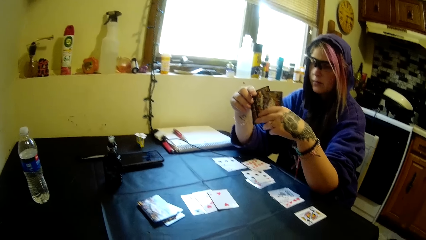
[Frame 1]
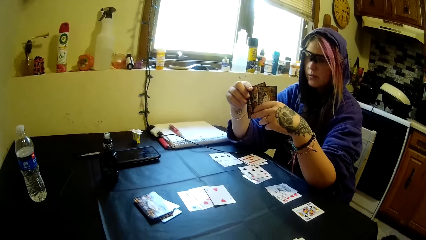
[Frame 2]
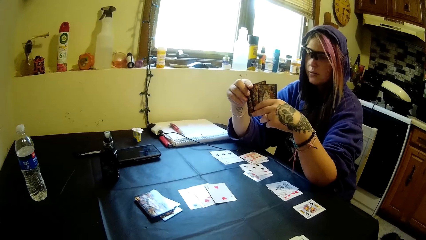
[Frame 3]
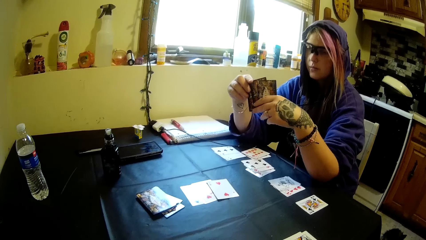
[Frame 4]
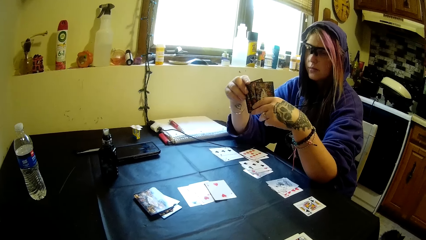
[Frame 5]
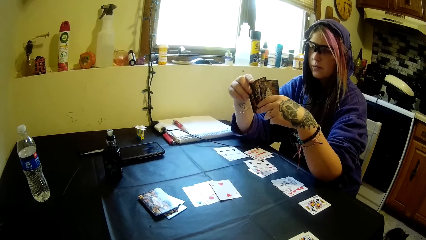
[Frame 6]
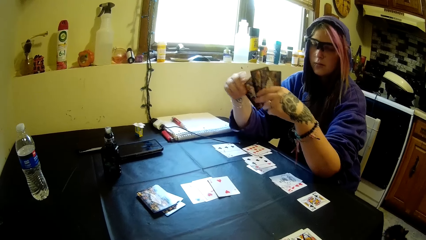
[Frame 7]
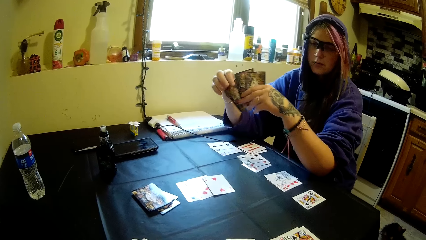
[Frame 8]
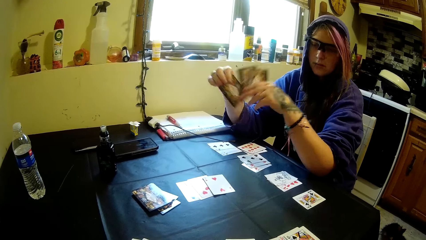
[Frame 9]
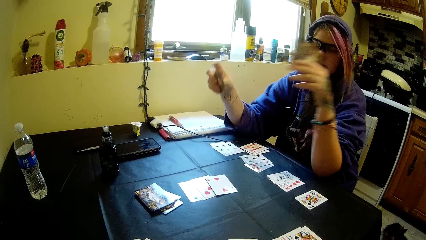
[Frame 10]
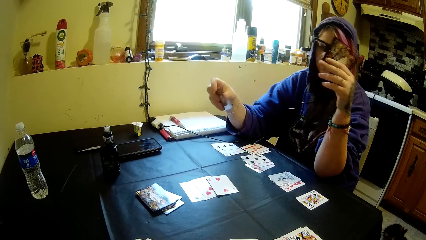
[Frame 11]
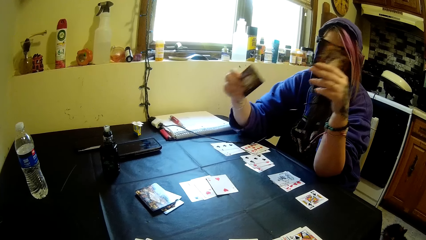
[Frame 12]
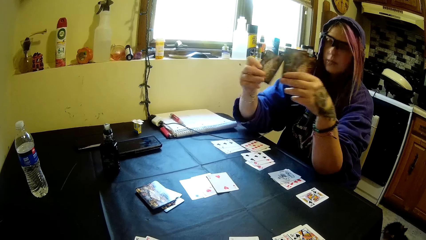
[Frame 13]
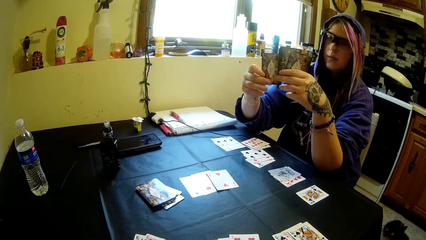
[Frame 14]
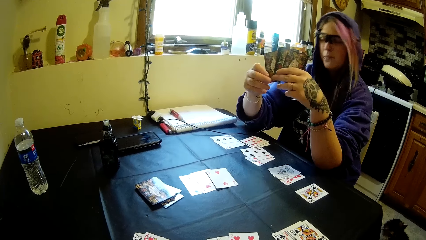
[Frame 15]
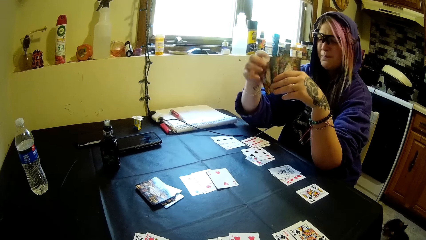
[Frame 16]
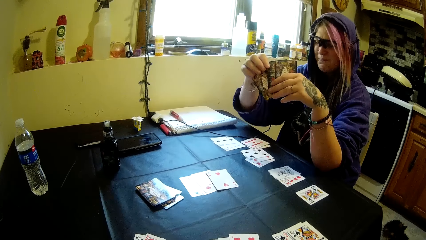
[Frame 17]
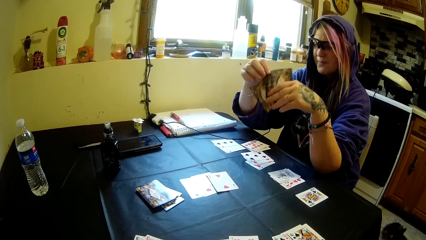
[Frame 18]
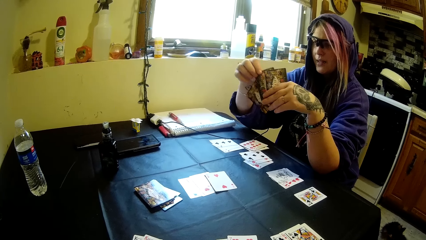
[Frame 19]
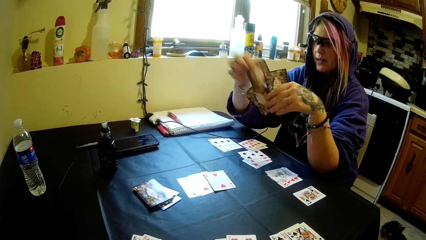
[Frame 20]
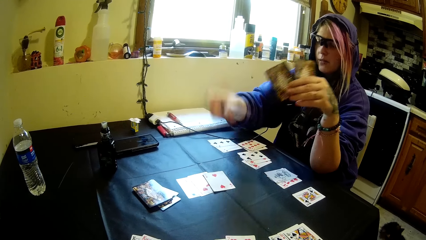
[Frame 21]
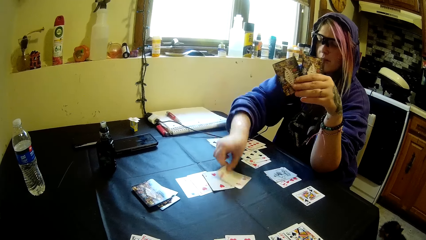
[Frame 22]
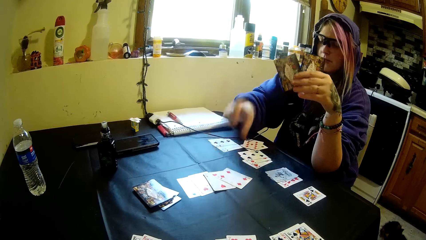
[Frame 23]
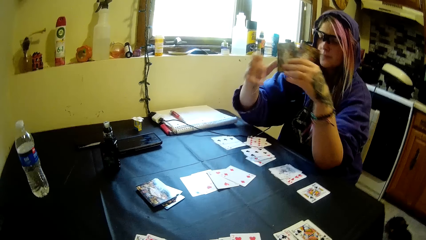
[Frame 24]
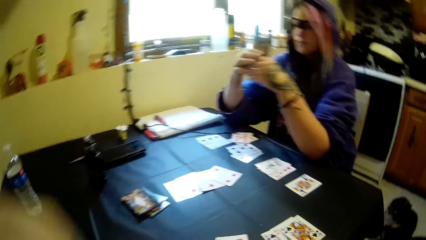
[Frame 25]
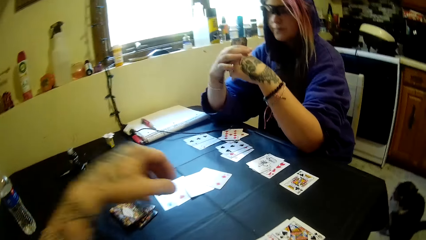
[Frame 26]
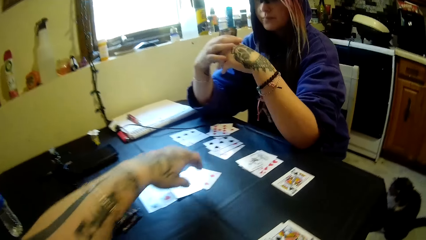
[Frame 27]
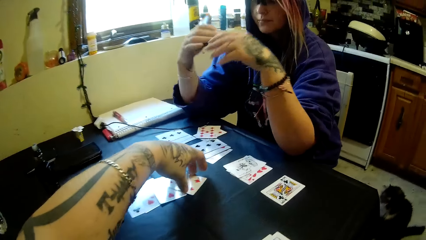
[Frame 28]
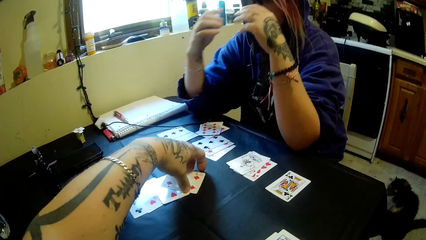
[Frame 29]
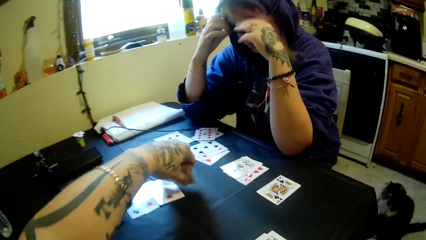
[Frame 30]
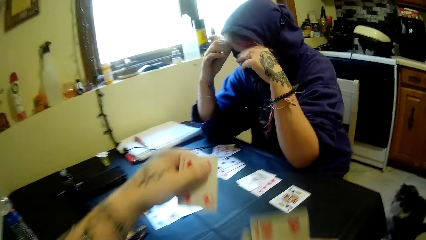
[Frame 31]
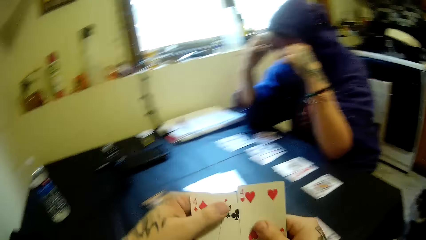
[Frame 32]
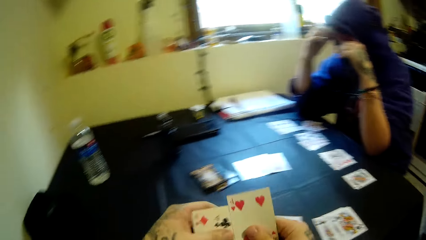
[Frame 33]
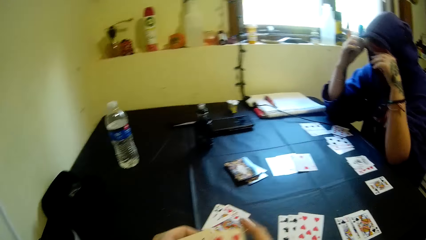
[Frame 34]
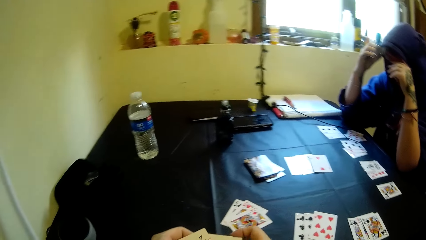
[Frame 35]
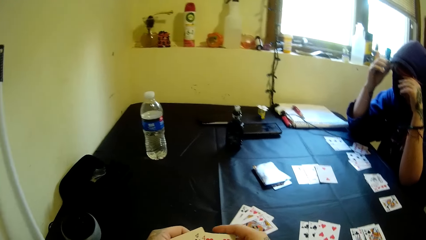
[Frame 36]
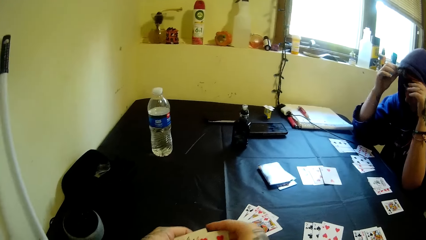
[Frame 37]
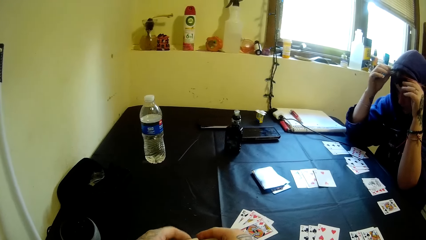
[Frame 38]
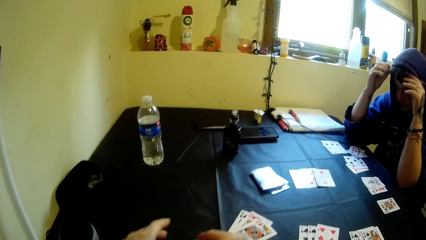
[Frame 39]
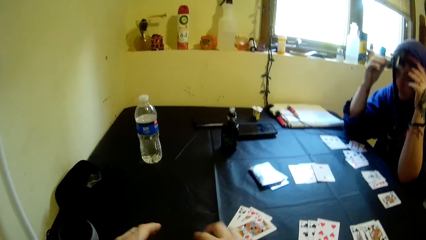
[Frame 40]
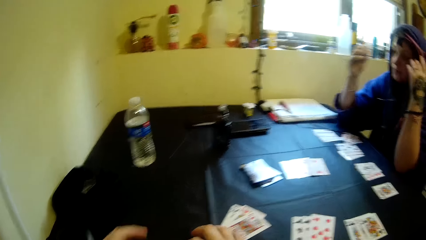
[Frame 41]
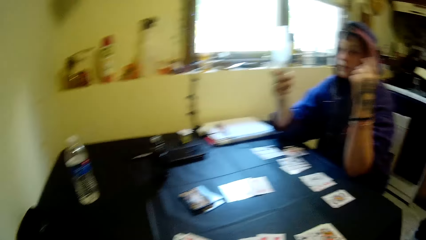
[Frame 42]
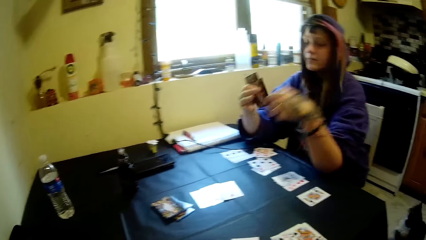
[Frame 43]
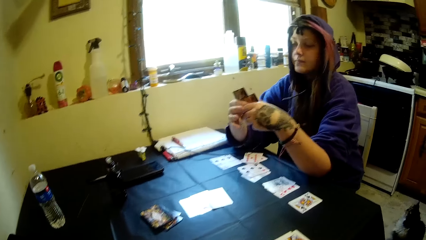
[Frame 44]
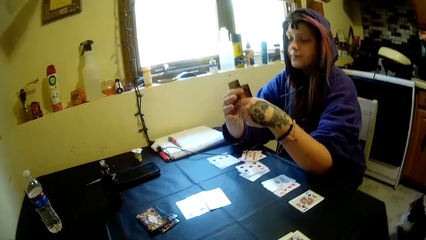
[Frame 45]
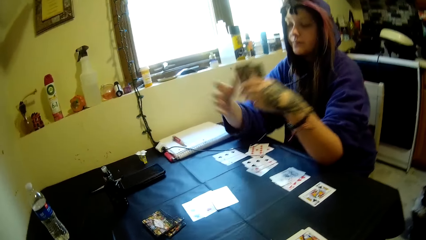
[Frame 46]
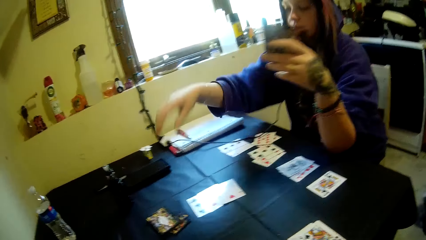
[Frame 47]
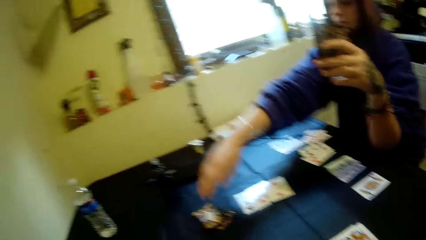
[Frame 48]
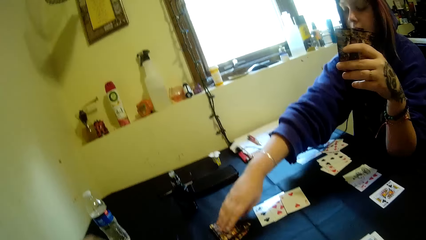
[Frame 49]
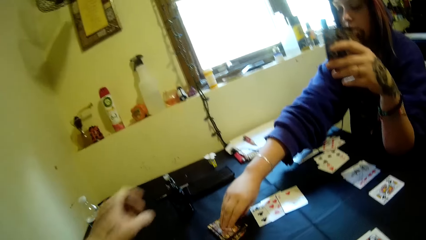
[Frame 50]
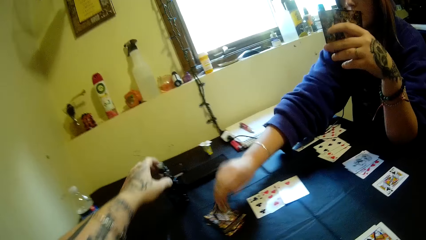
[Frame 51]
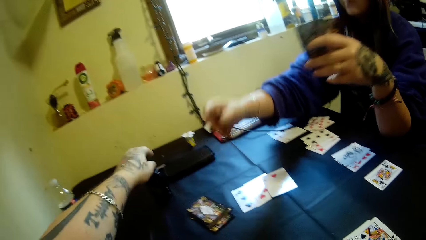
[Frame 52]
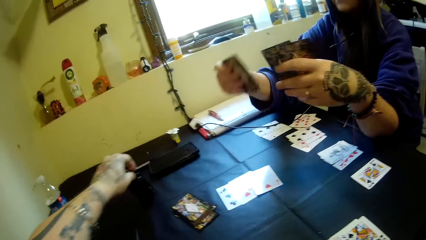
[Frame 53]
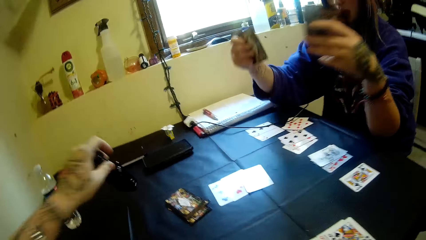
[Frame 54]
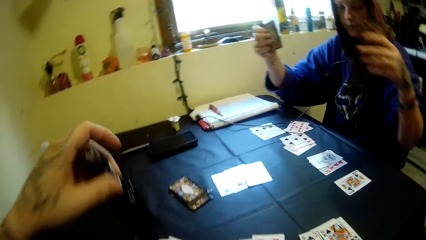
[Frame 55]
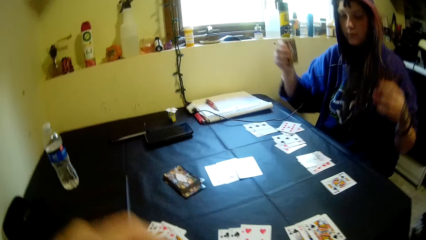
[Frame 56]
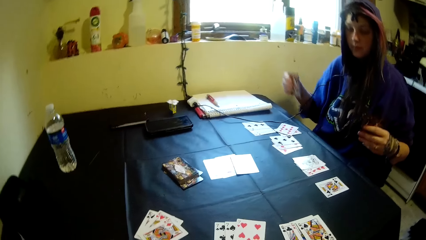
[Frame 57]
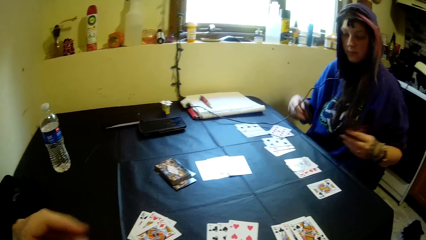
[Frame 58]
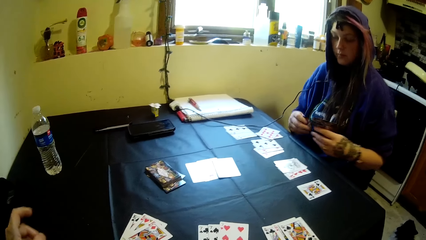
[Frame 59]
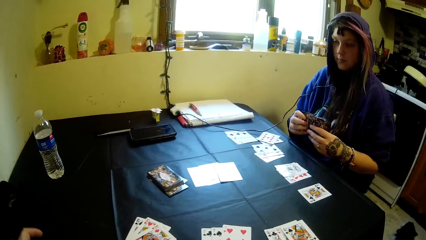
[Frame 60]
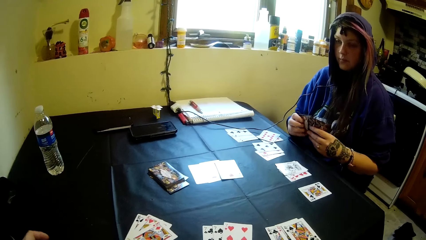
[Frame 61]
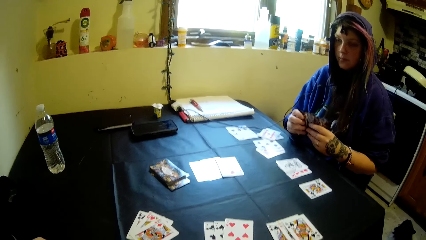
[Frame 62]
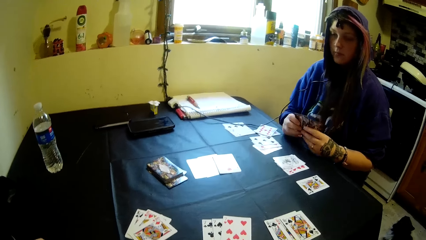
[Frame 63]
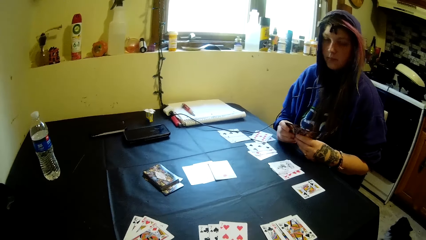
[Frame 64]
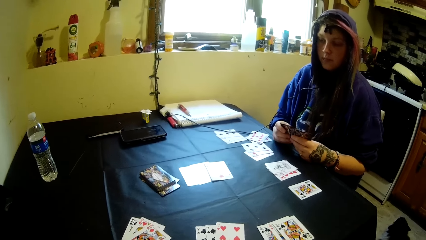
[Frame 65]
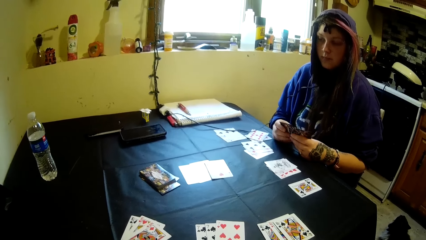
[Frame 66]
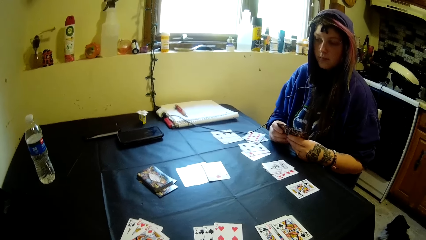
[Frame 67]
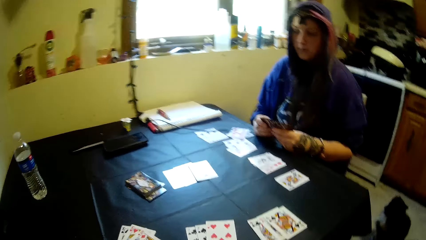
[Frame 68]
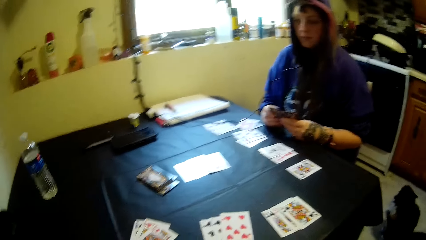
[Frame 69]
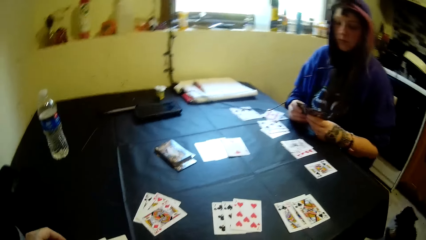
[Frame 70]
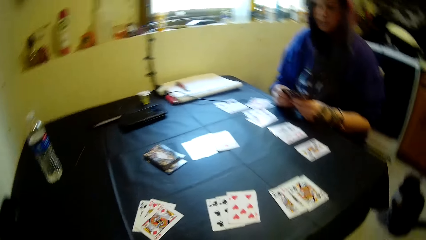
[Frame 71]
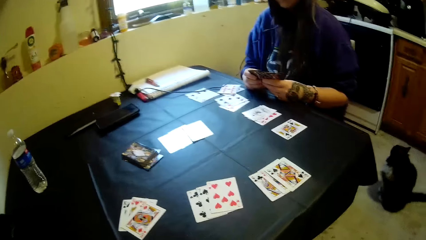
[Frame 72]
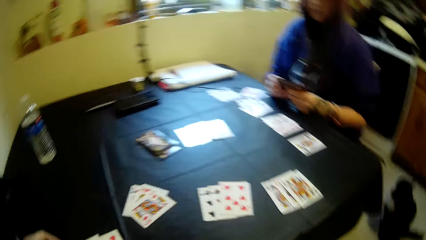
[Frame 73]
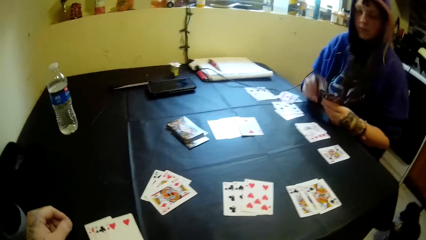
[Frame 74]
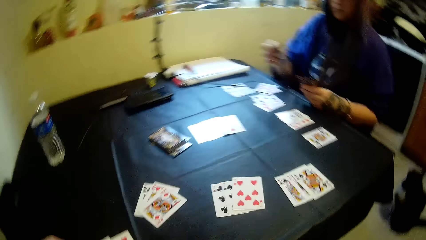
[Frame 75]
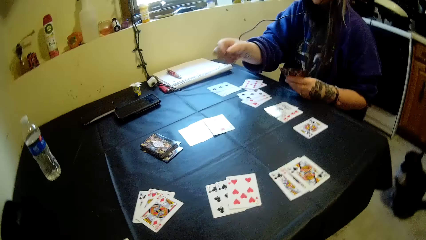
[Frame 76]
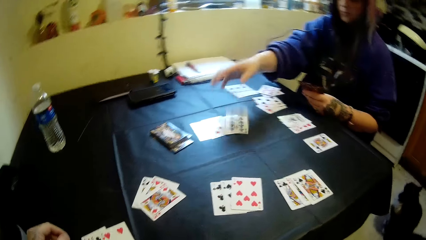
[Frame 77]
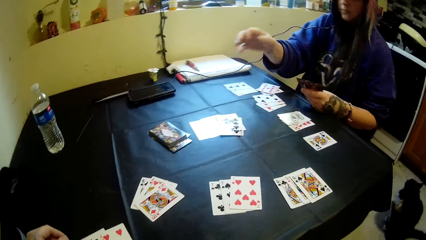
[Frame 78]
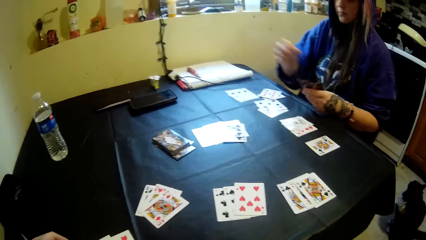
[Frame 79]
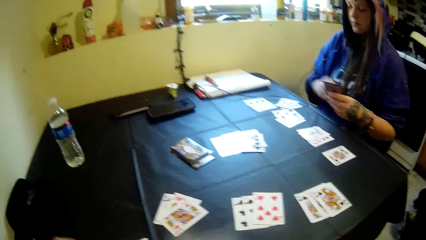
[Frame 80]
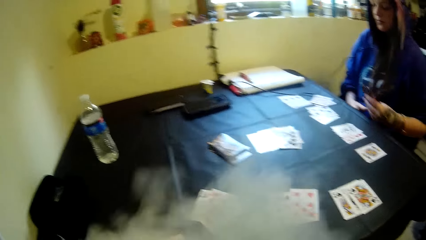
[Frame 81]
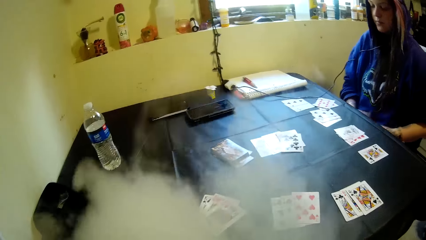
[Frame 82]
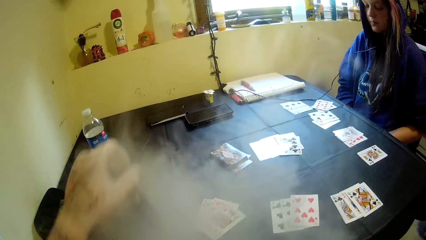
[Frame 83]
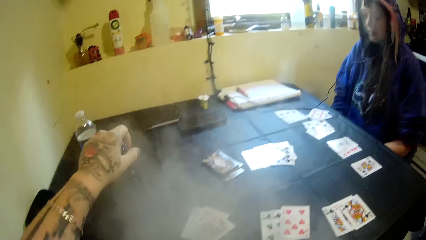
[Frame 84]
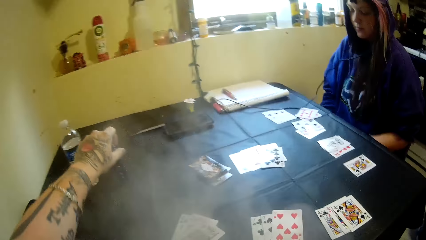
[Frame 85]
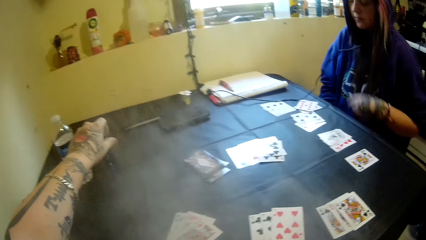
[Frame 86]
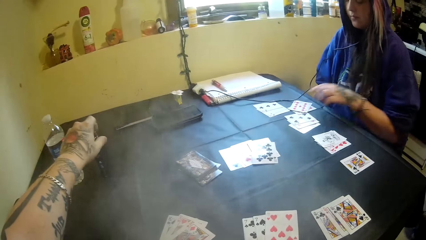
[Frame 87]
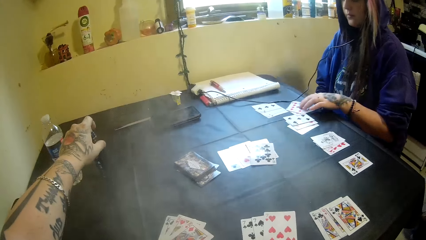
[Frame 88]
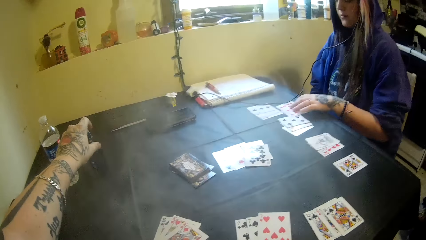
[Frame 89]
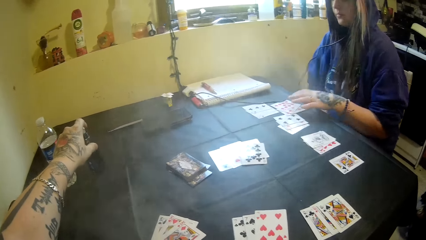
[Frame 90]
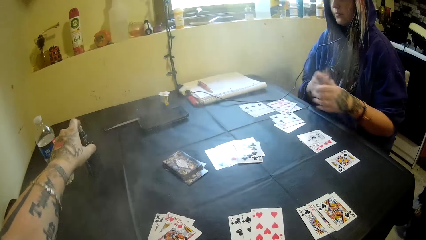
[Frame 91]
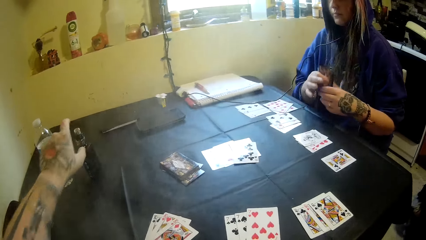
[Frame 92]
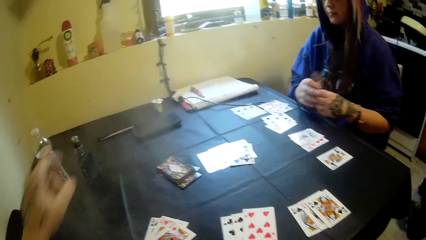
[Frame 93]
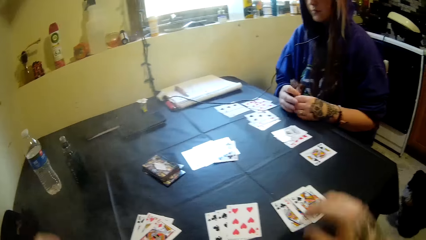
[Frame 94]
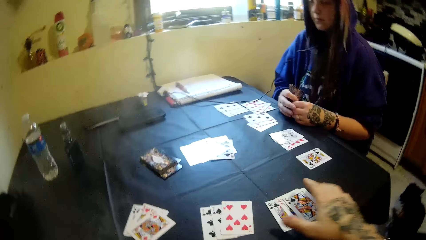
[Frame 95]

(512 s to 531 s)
A woman holds the playing card. The woman drops a card on the table. The camera wearer picks a card from the table. The woman picks a card from the table. The camera wearer picks the electric cigarette from the table. The woman holds the playing cards. The woman drops a card on the table. The camera wearer smokes the vape. They drop the electric cigarette on the table.
